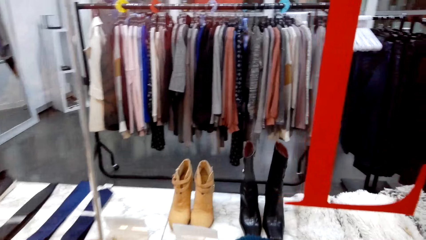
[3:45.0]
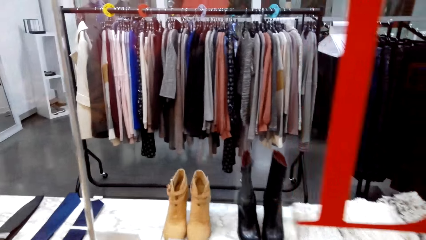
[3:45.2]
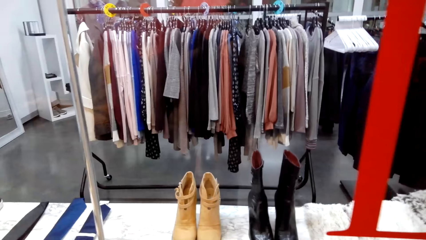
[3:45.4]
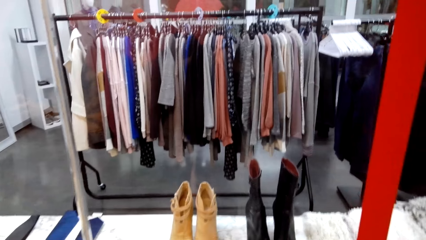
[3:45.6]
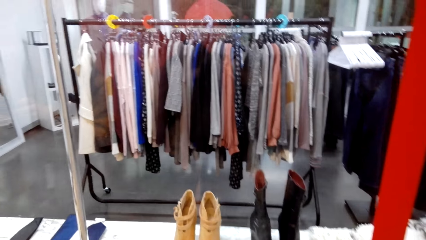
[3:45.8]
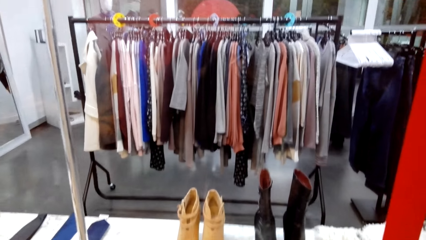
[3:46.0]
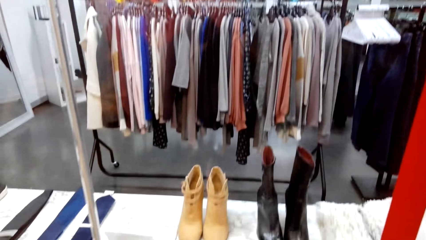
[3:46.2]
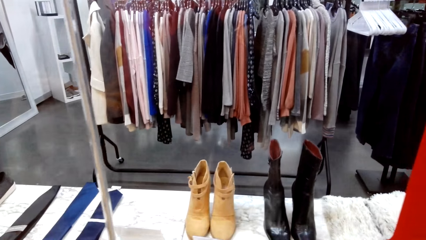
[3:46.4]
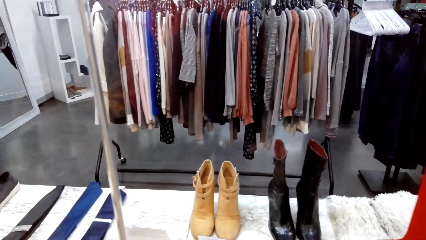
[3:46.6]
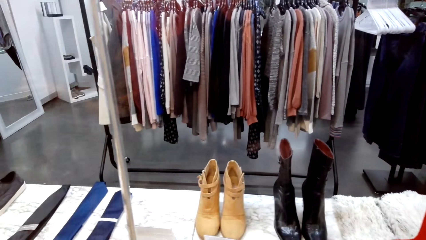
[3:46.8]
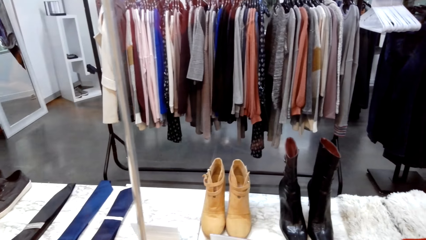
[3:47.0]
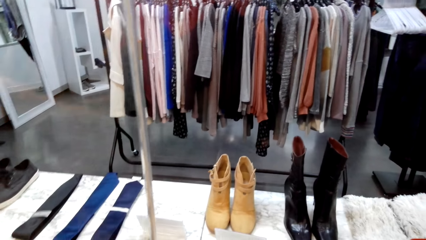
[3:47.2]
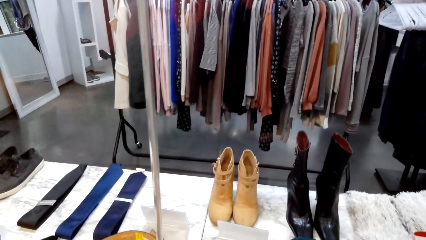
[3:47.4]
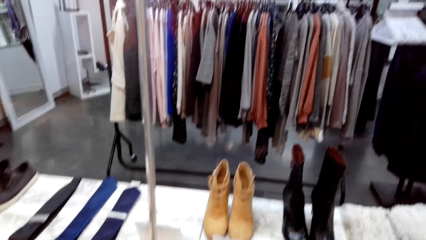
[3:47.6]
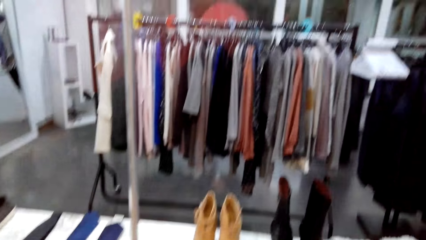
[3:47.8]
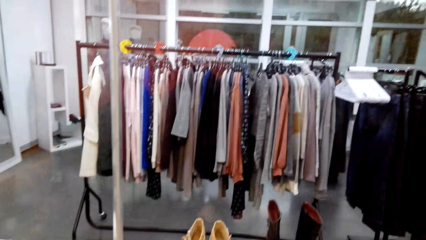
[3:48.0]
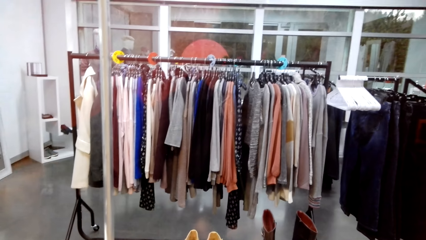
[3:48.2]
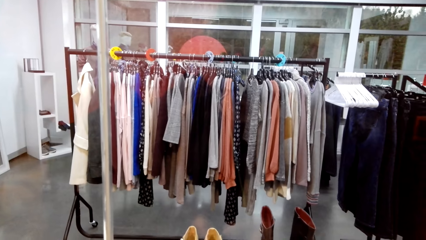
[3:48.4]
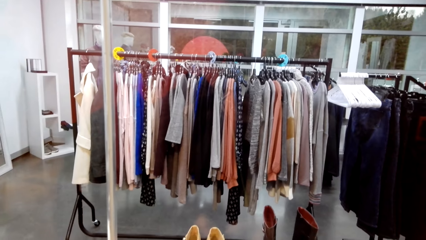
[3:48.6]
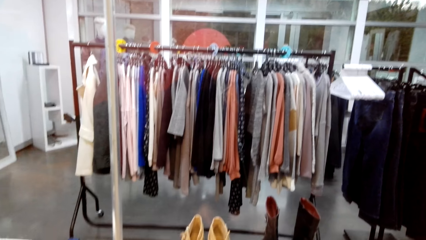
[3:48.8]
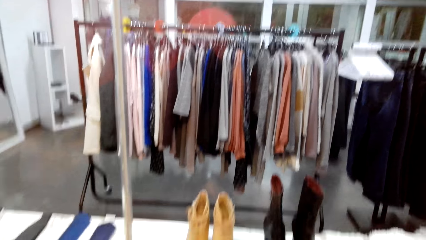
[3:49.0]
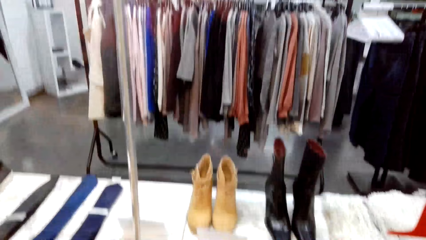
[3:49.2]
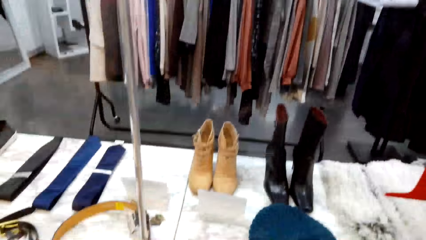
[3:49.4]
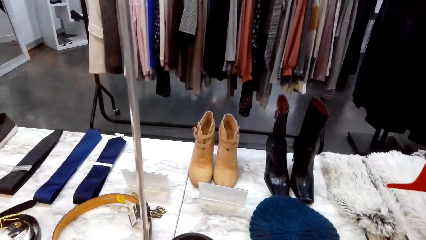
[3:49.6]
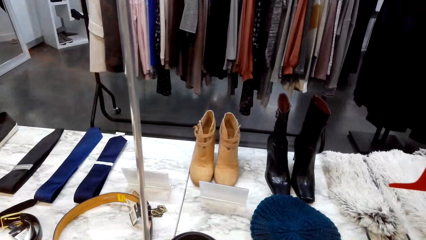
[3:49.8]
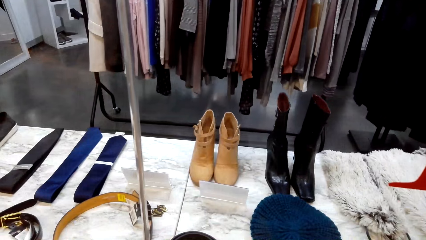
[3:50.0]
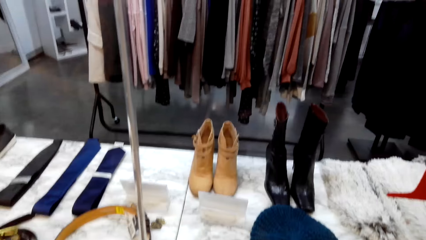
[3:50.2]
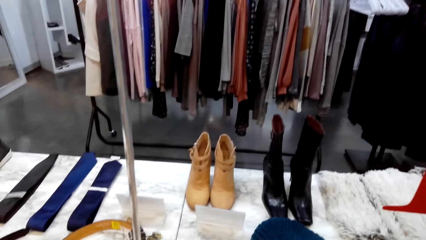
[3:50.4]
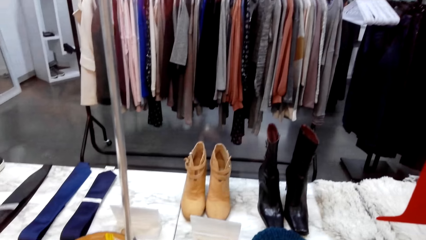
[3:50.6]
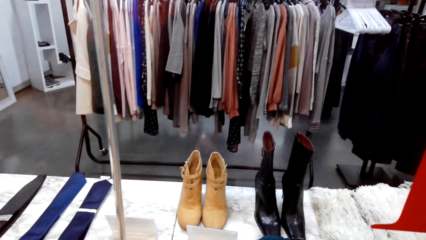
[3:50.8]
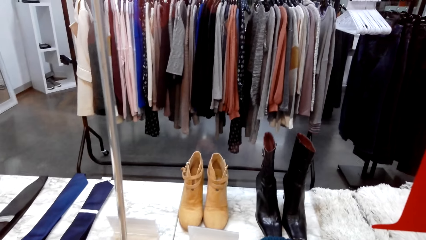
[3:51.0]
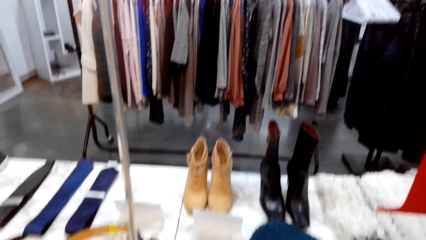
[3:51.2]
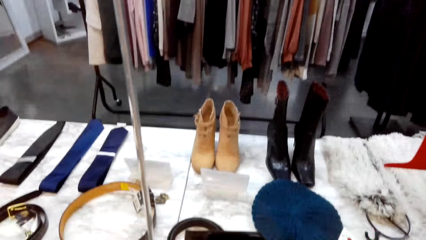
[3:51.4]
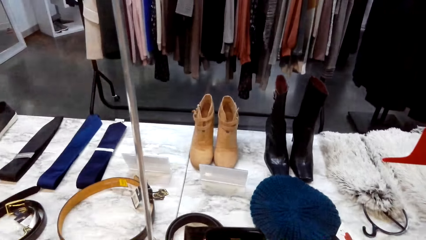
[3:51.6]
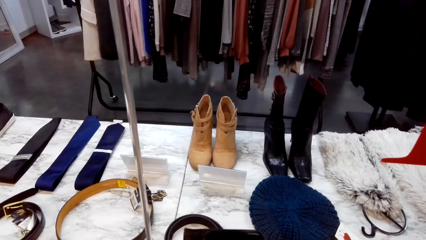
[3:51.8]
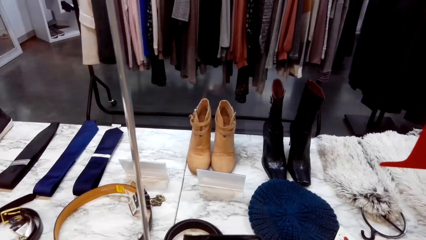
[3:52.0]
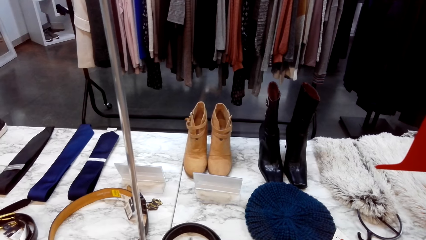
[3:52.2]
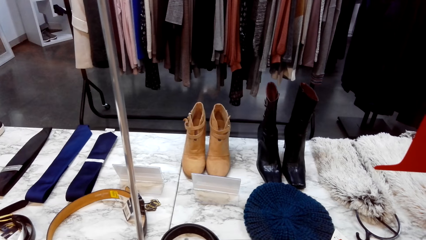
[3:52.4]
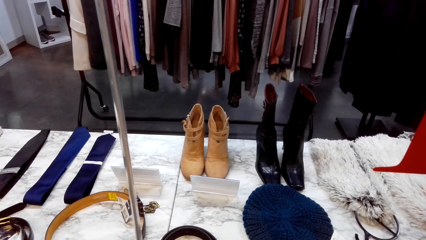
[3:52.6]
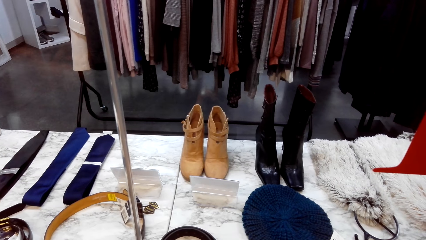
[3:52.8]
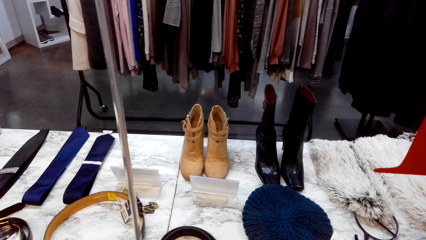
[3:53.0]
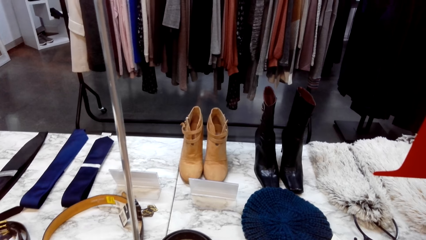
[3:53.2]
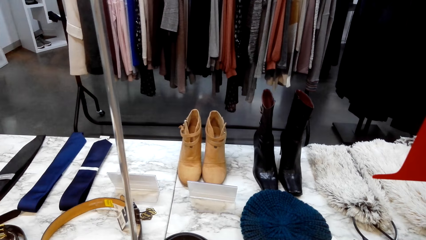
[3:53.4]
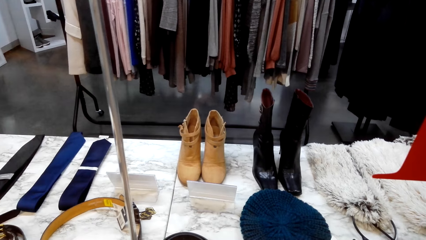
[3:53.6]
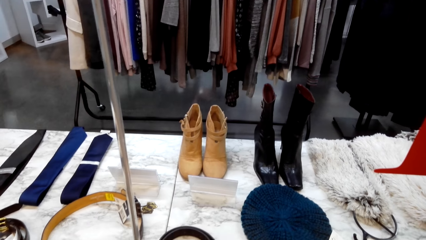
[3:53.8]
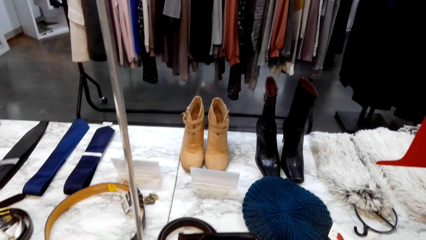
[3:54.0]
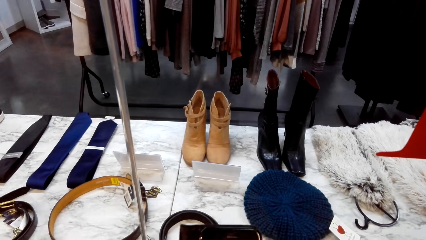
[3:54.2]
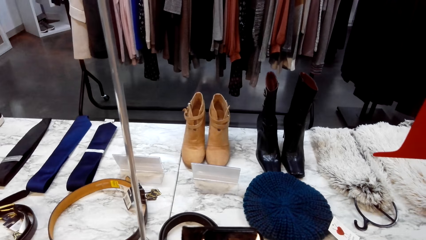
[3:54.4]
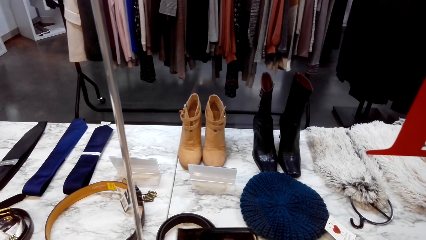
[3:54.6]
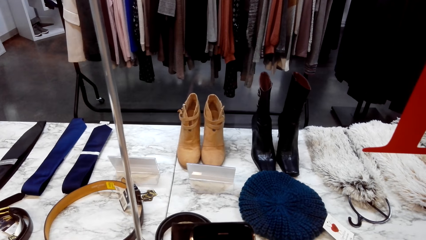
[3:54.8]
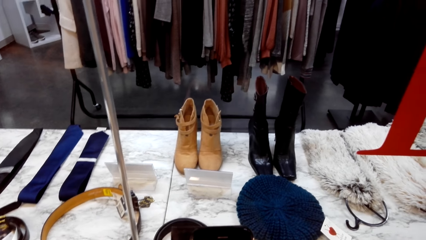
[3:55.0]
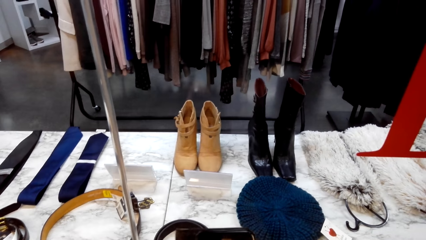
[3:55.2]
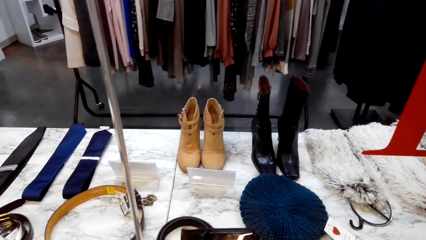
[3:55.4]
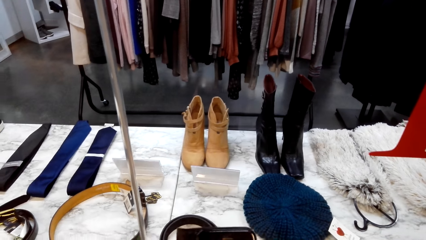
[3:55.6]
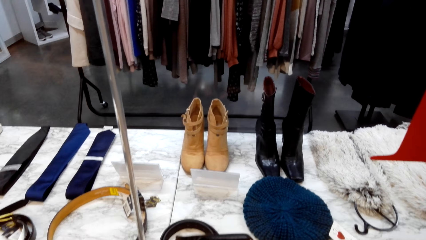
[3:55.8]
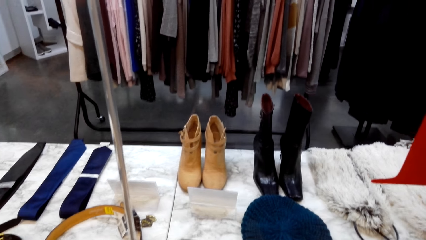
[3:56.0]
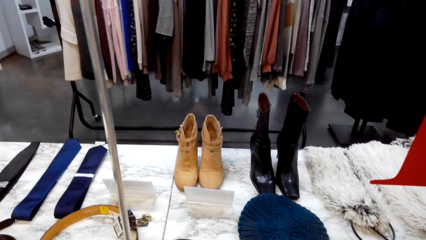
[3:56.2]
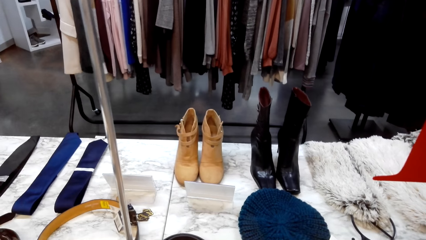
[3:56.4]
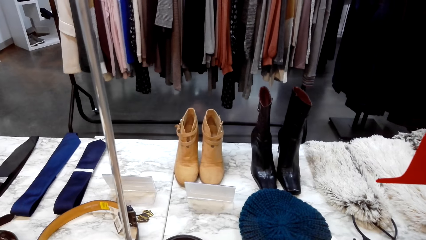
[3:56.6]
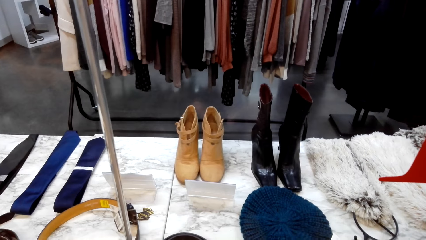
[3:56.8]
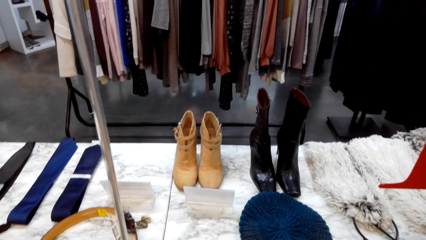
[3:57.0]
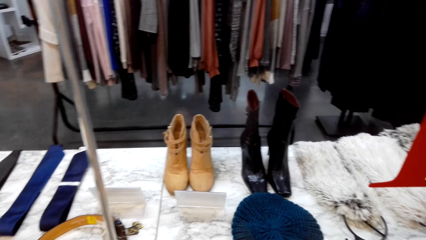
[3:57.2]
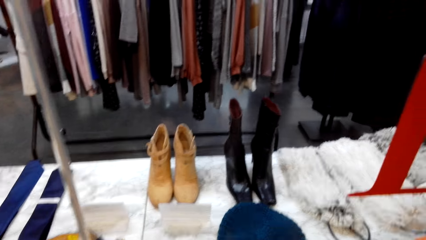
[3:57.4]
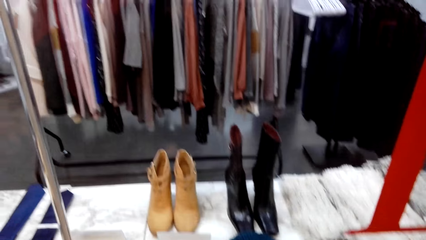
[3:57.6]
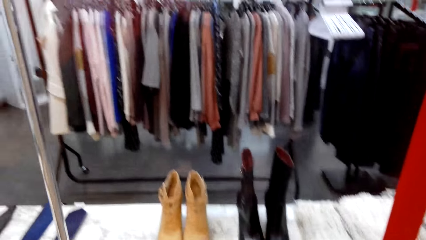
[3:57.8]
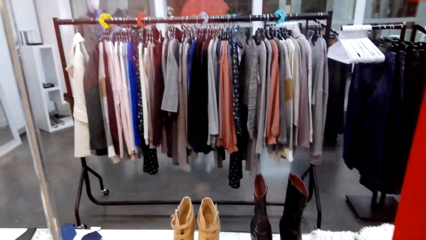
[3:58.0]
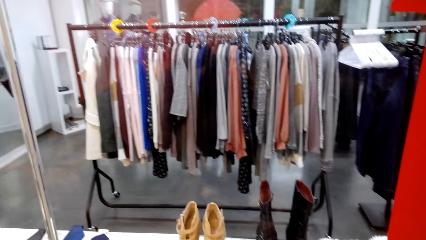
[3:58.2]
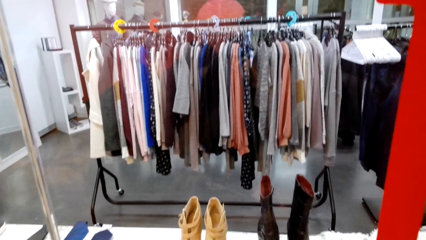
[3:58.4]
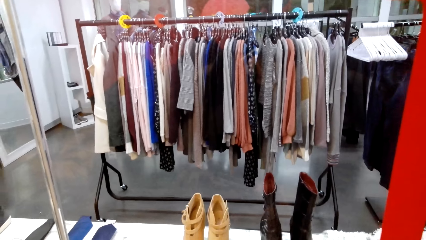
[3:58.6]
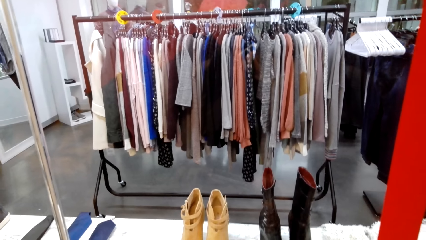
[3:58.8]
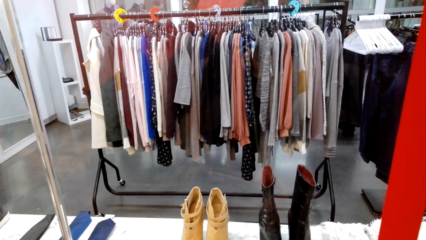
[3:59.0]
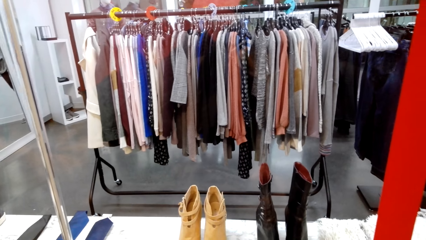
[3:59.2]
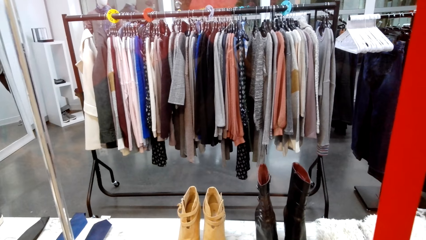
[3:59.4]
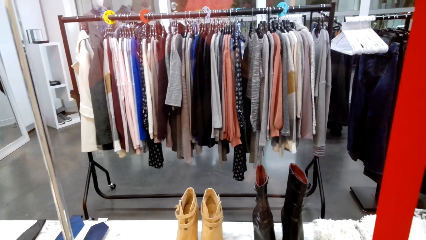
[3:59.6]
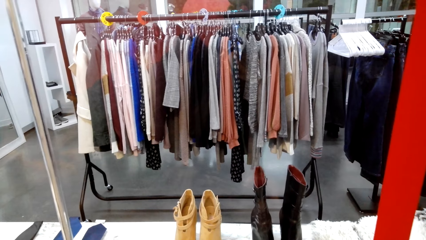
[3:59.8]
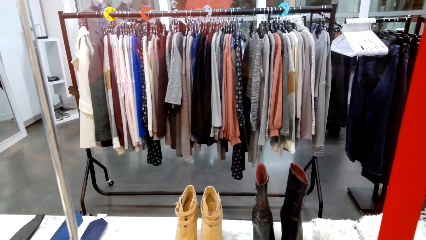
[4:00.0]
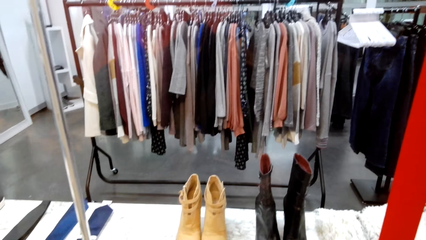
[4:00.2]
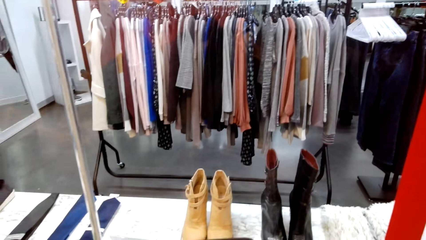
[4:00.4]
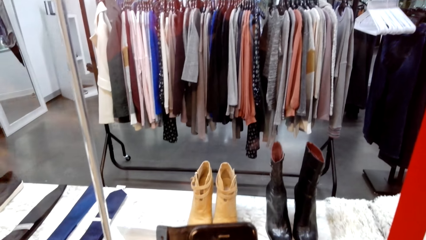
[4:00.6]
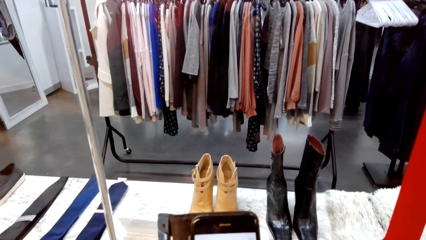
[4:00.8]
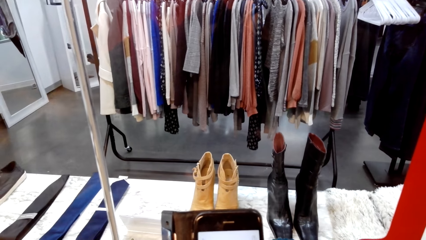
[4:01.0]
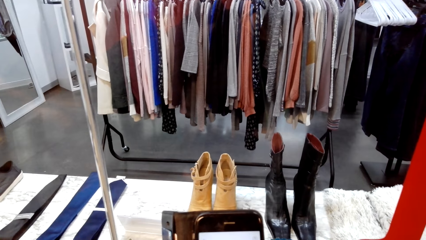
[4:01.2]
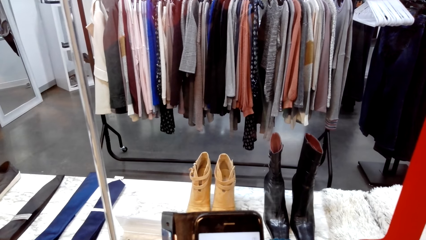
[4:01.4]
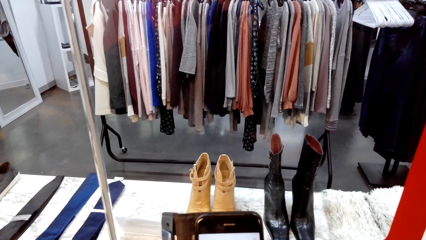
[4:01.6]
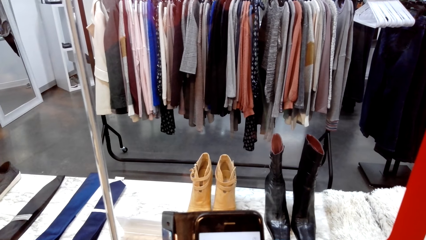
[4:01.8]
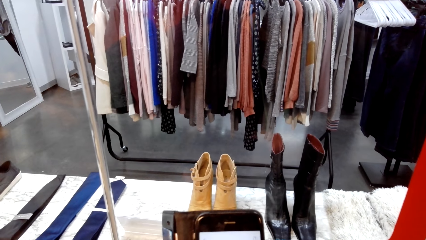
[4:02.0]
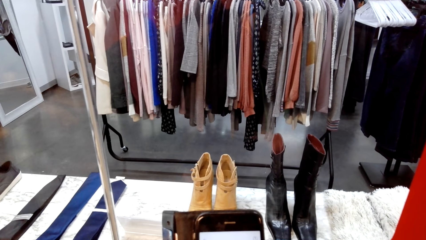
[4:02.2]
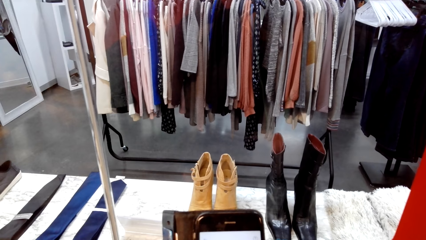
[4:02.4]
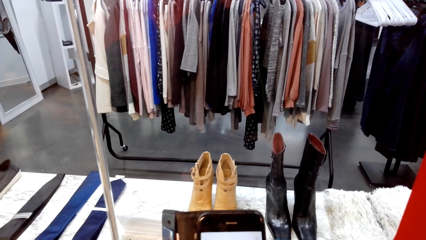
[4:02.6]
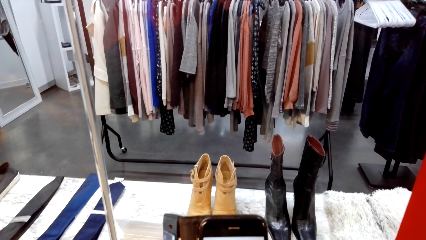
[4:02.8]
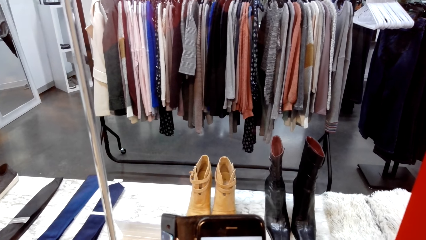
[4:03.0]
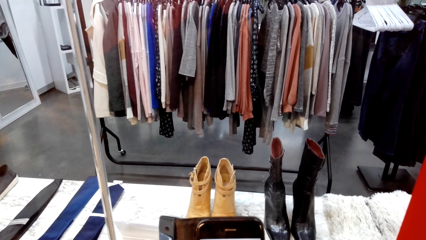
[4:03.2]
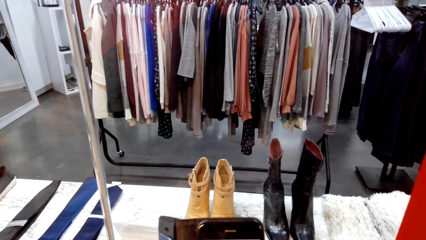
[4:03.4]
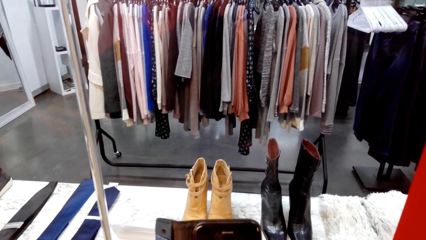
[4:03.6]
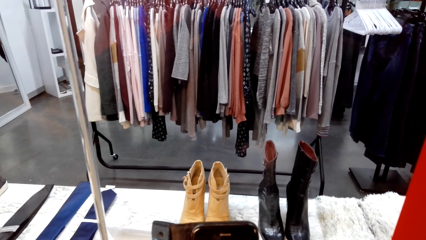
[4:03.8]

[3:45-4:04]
The camera wearer steps. They look at clothes. They talk with a person. They hold a phone. They look at clothes. They take photos with the phone. They operate the phone.
